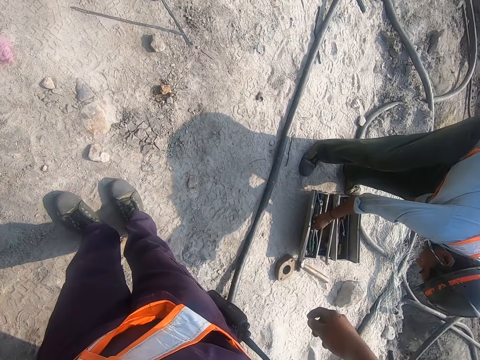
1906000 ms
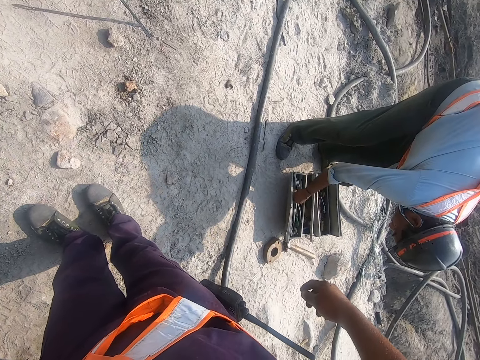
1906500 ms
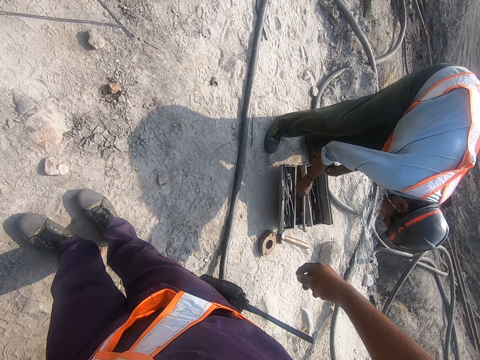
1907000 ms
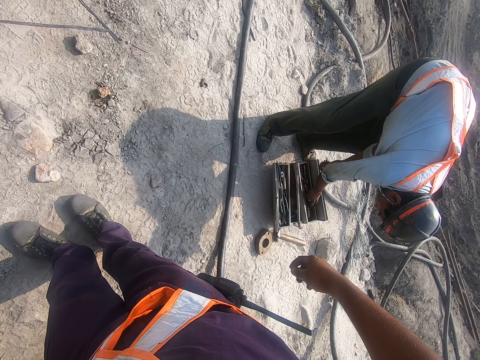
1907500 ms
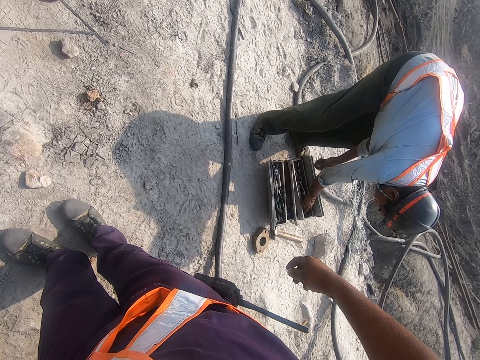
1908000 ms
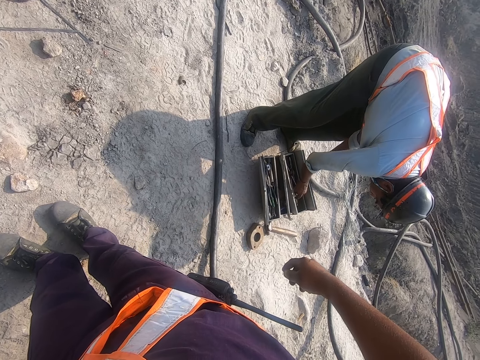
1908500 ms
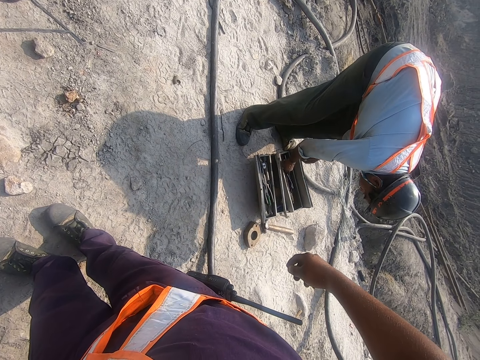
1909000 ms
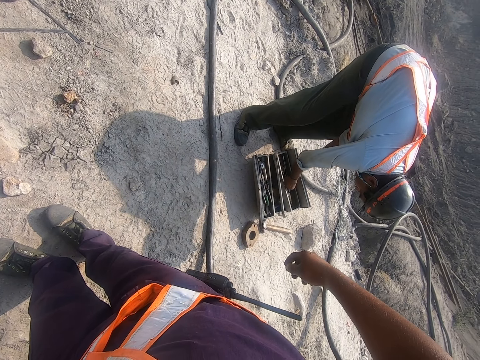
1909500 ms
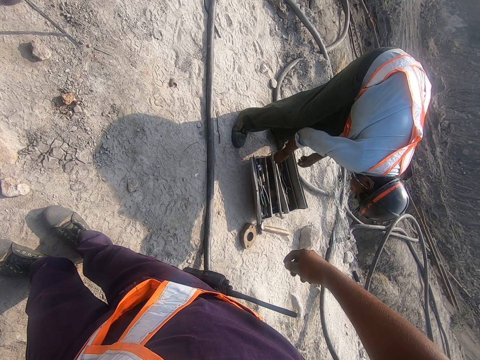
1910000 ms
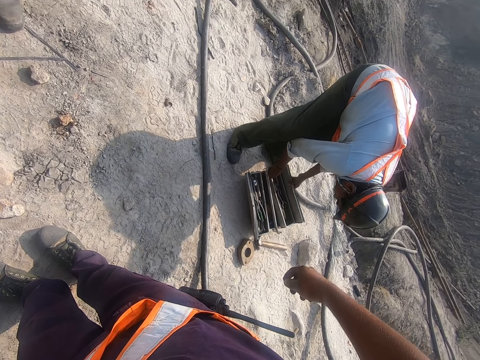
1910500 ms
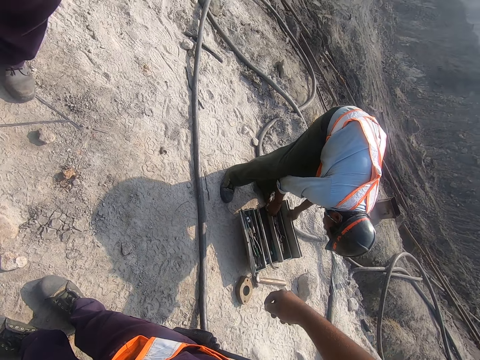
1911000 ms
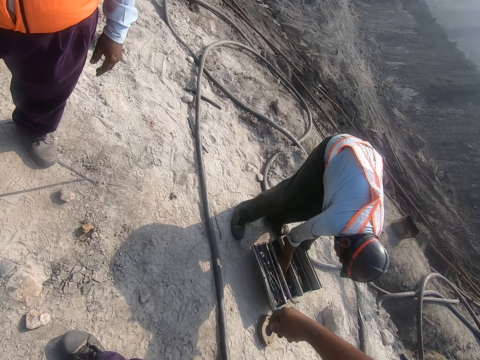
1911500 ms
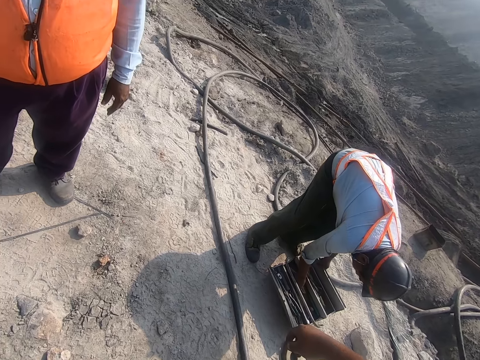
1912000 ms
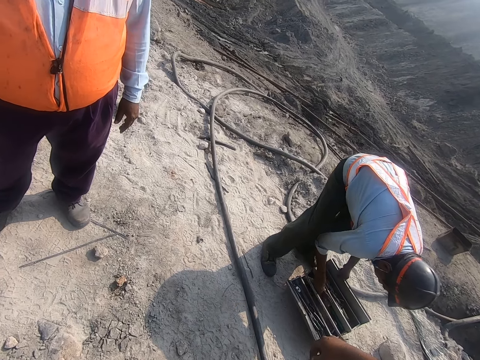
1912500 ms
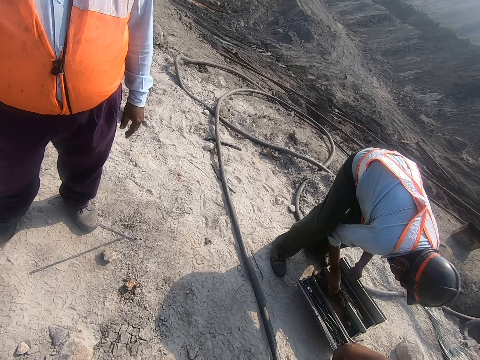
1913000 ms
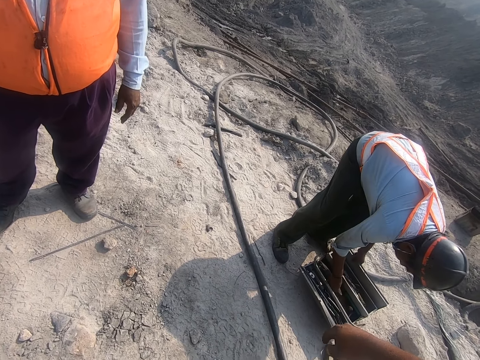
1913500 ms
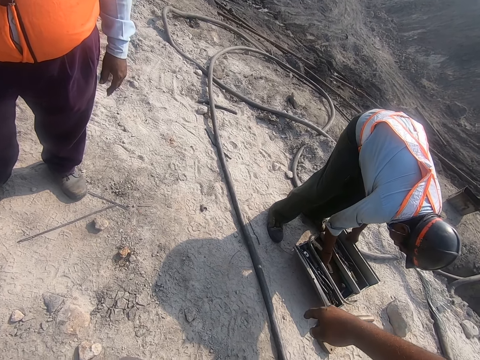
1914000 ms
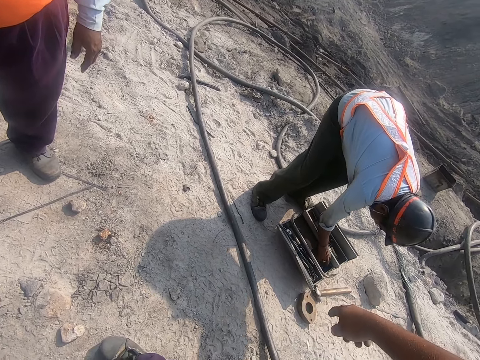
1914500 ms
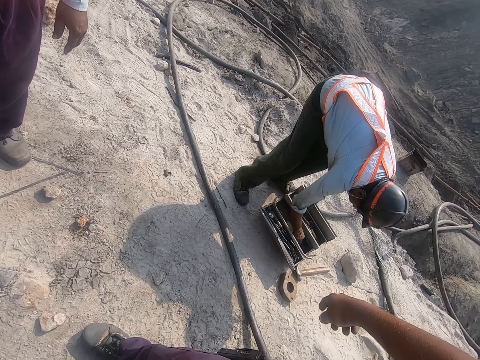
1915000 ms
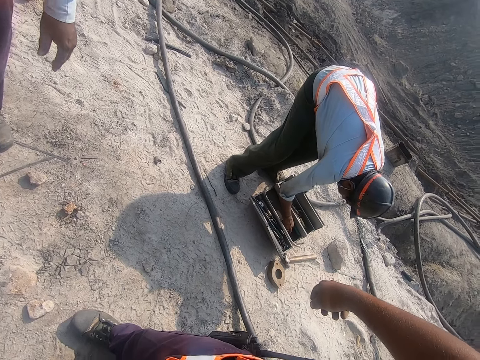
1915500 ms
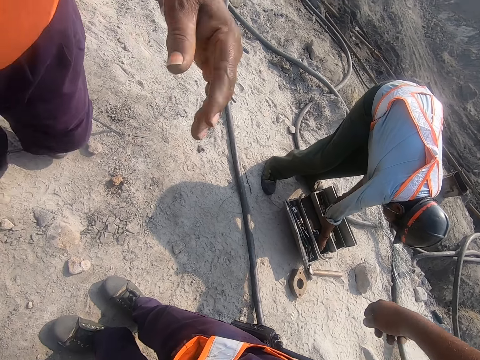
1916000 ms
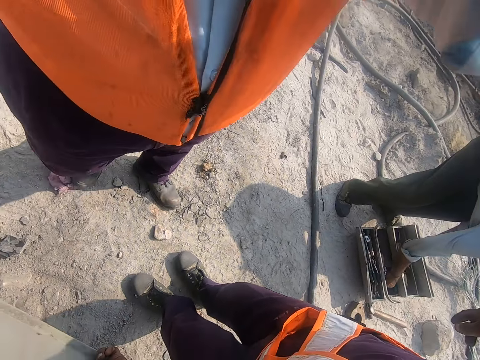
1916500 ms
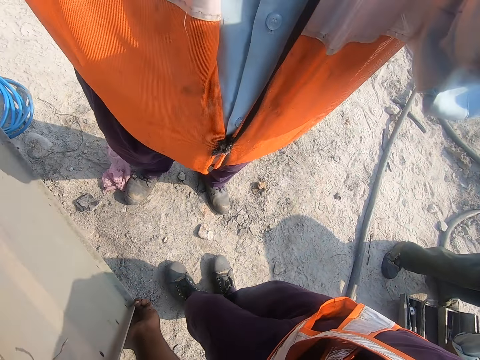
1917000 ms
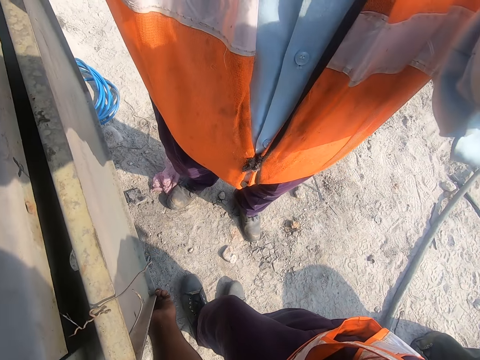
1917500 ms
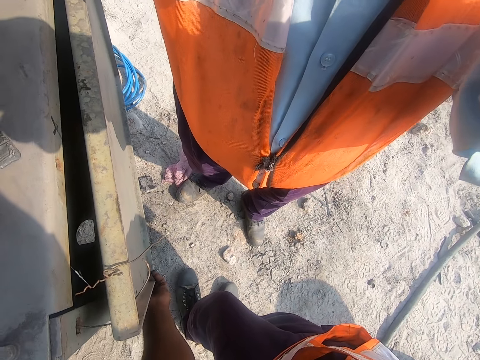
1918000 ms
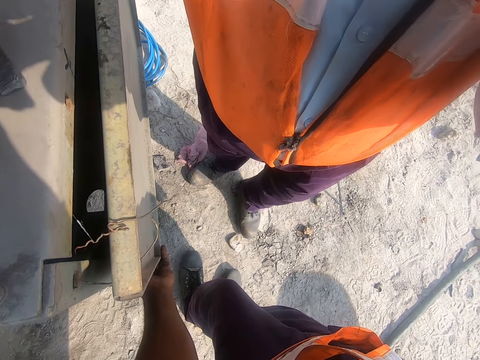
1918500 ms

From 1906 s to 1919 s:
A person searches inside the tool box. The person lifts the tool box. The camera wearer converses with a man. The man converses with the camera wearer. The person picks up something in the tool box, drops something in the tool box, and searches inside the tool box. Another man converses with the camera wearer and adjusts the camera of the camera wearer. The camera wearer lifts the metallic cabinet door with both hands.
